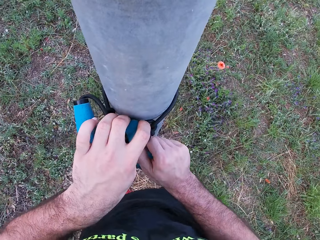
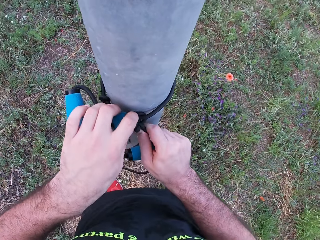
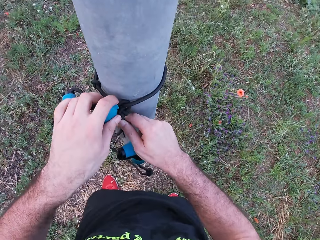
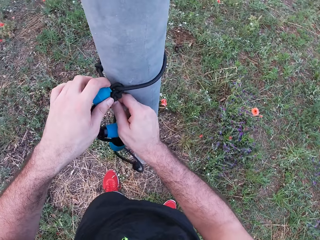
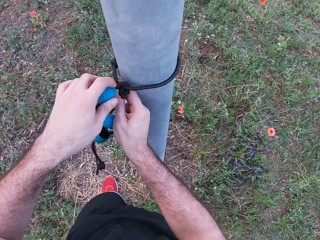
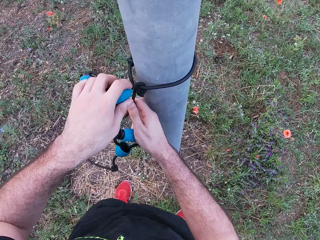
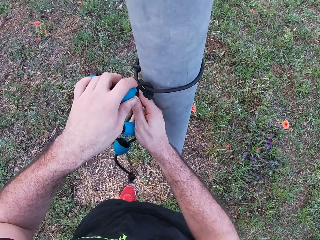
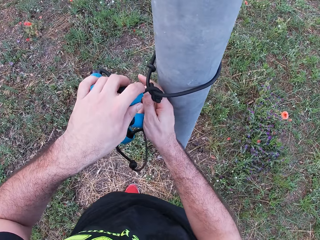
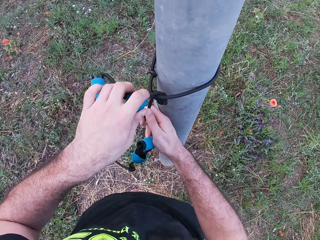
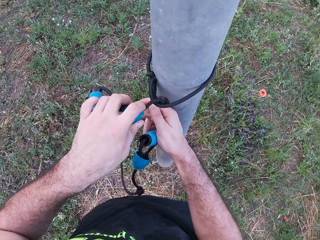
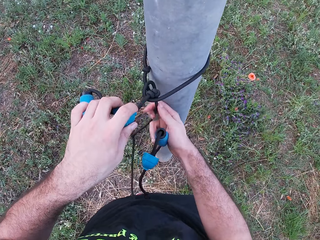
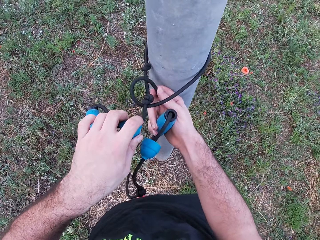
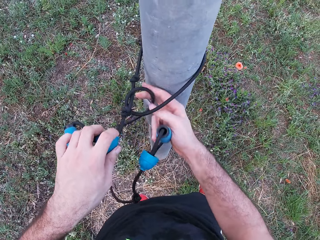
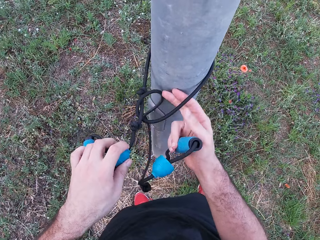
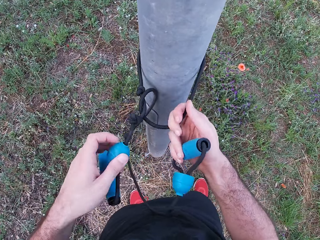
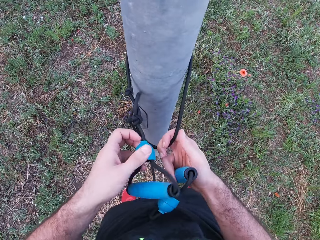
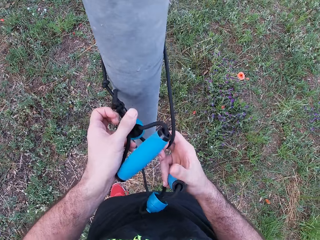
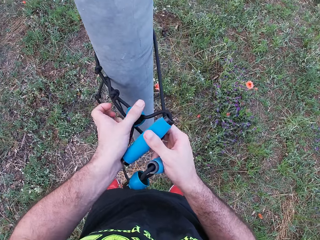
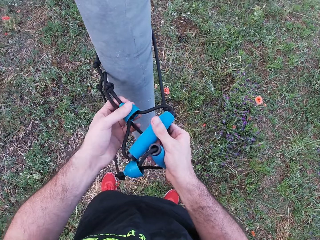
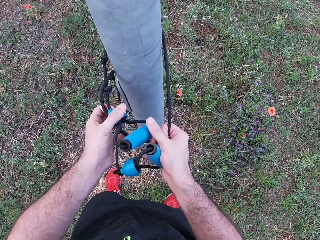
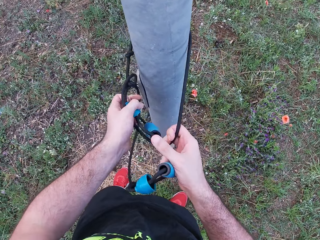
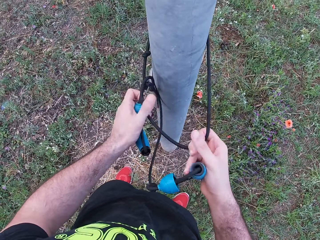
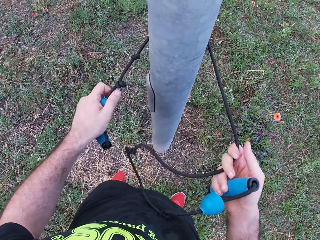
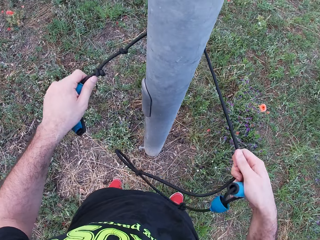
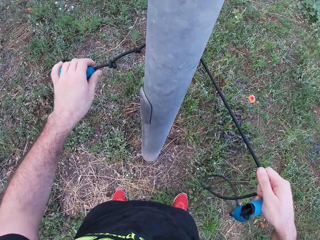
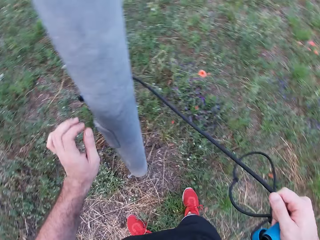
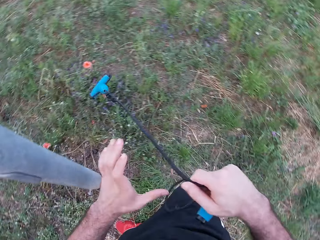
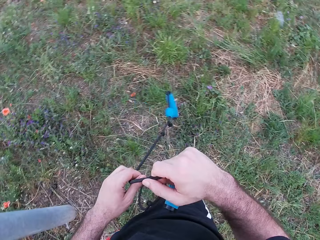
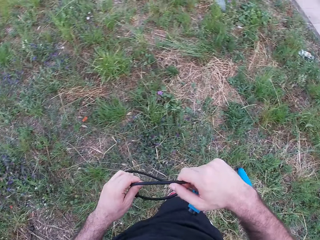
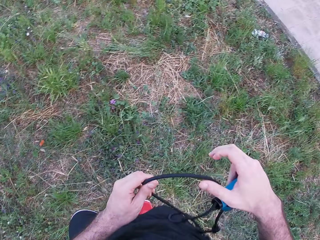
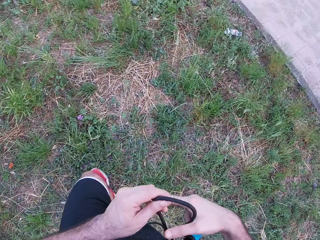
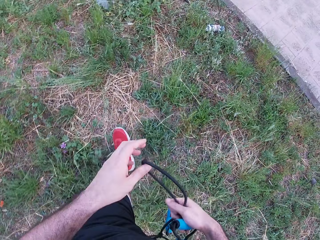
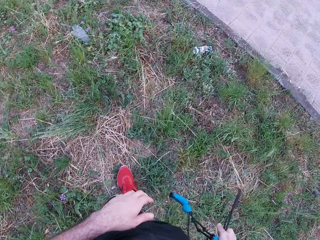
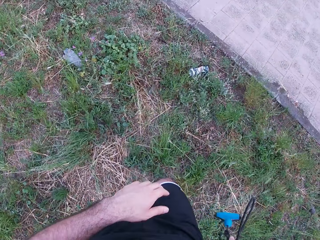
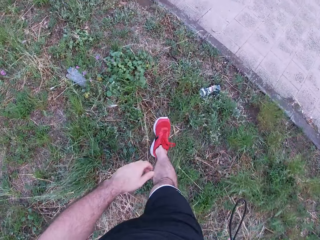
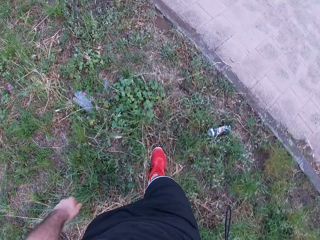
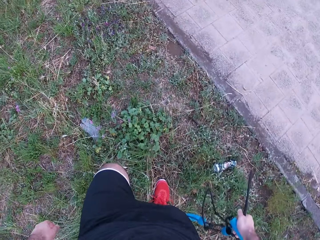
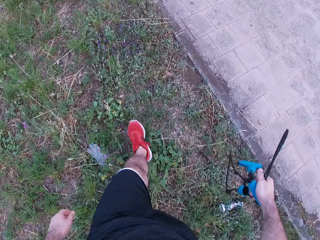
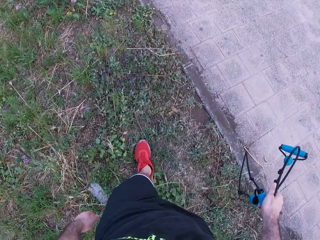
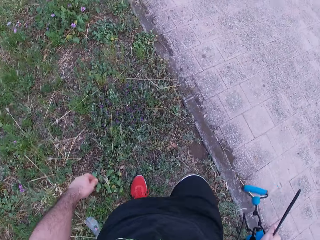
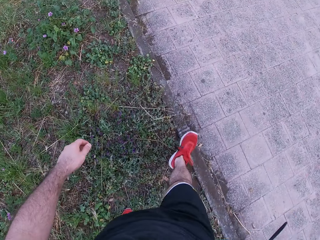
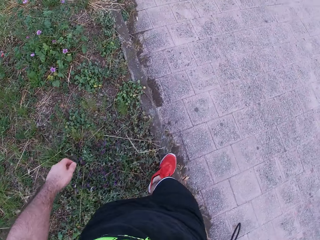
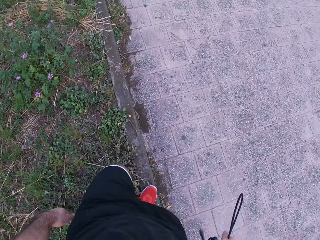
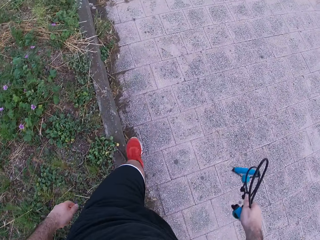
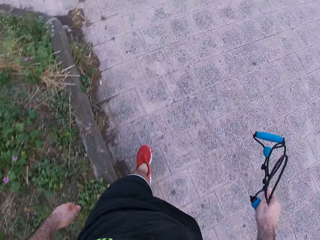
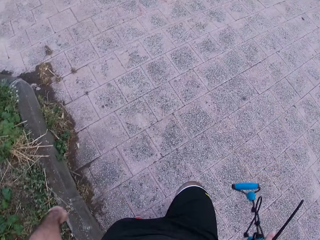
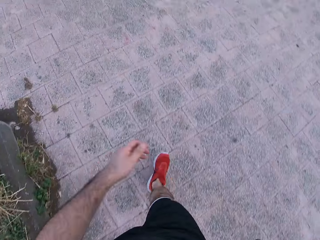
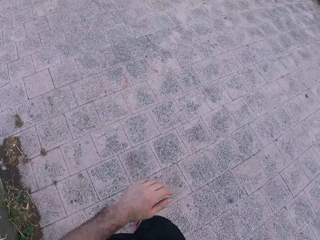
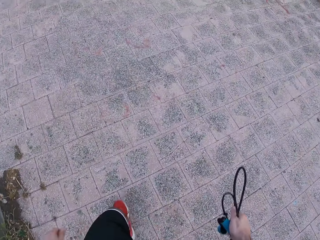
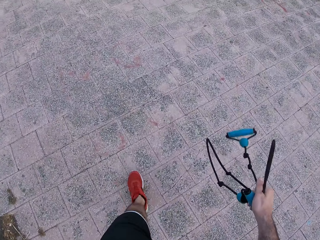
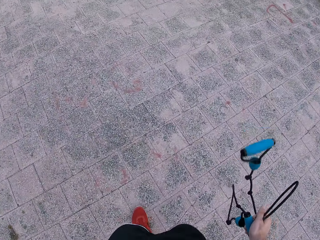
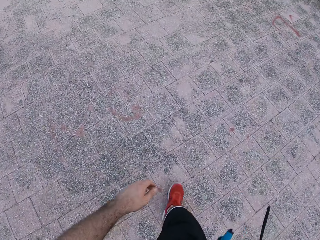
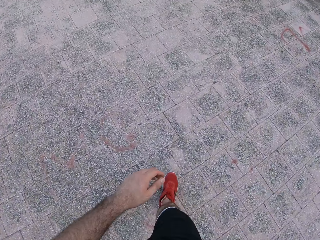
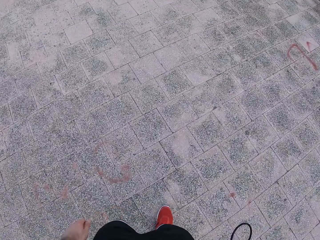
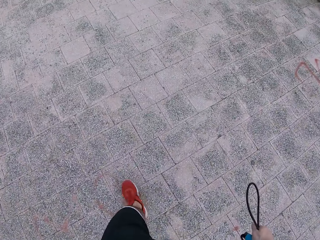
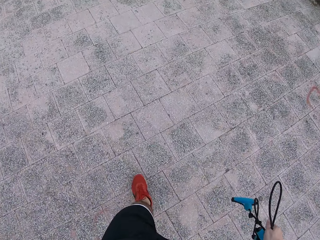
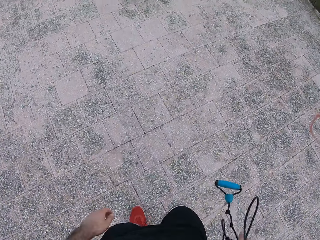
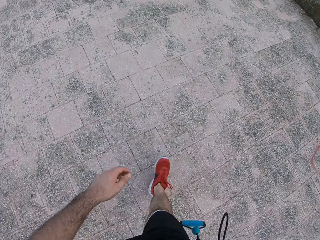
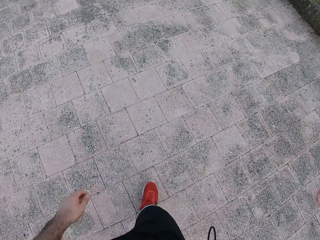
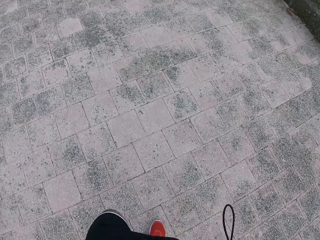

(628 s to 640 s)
The camera wearer unwraps the rope around the pole. They move both hands. They walk around untying. They walk towards.

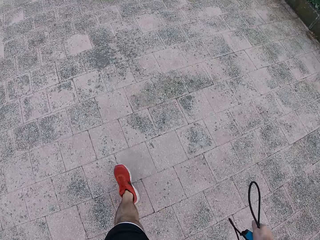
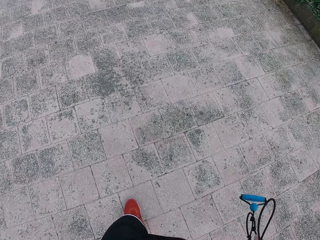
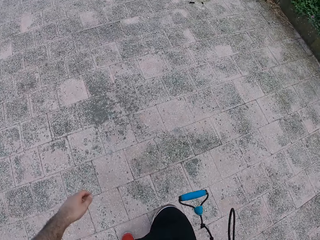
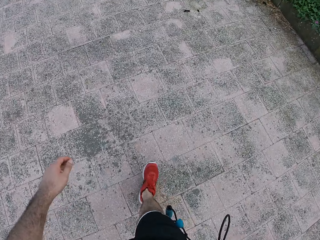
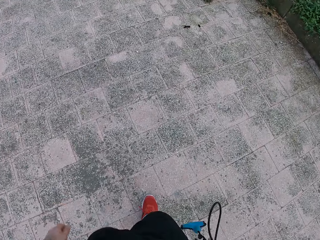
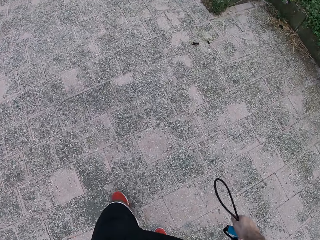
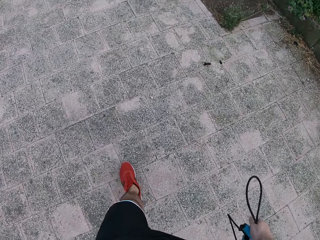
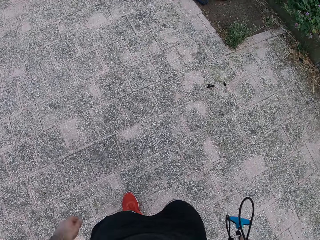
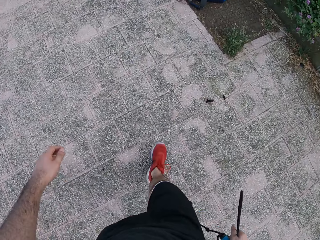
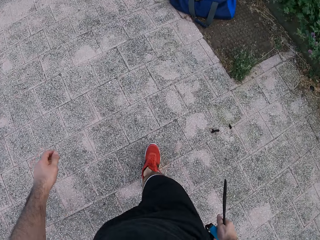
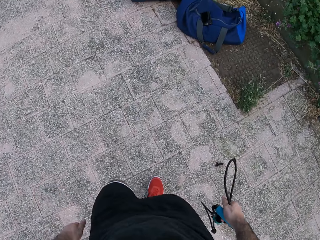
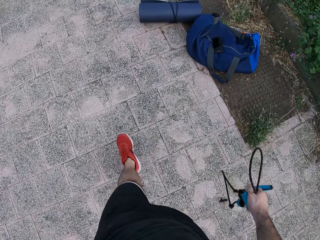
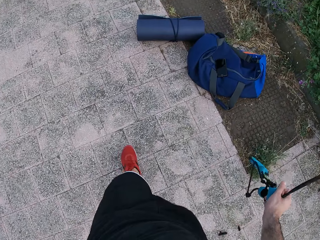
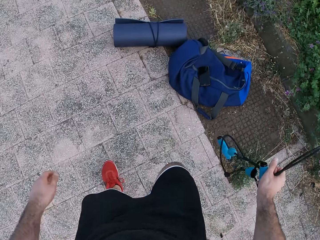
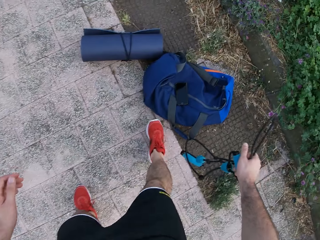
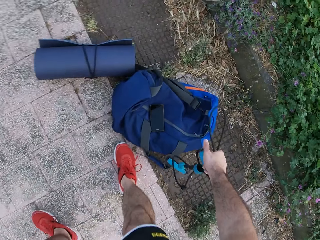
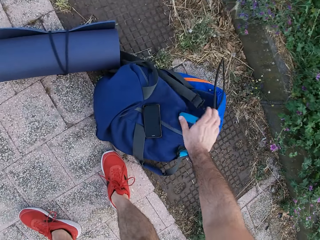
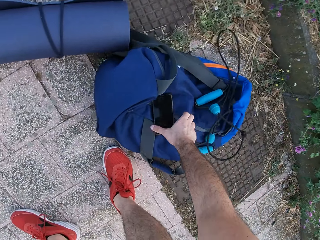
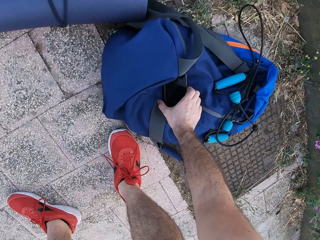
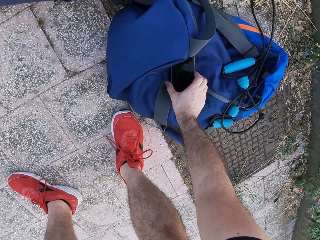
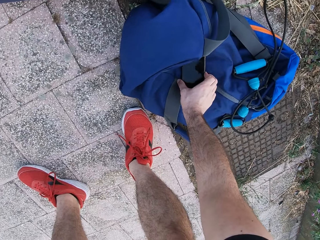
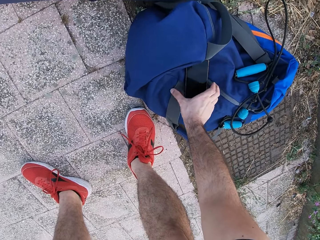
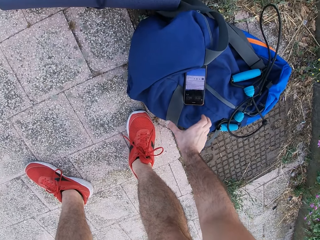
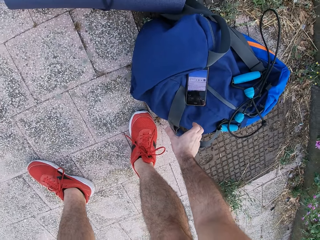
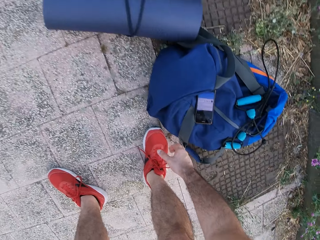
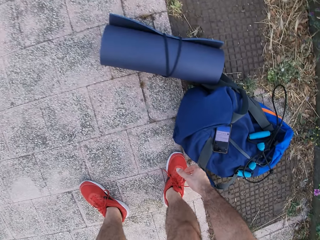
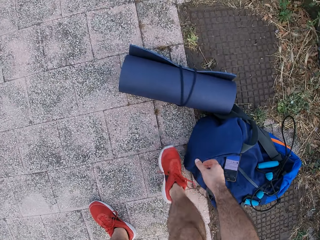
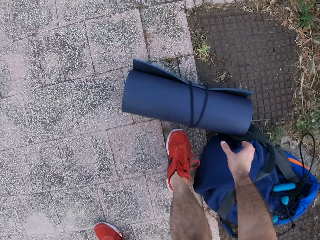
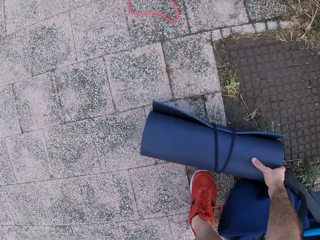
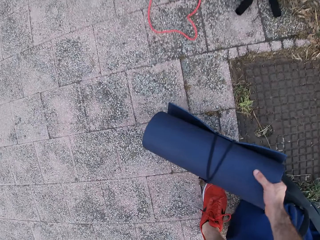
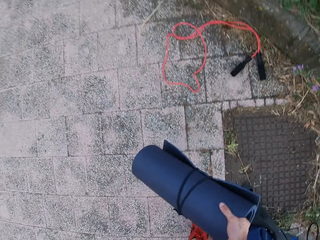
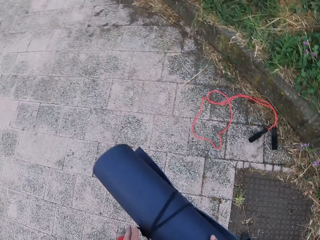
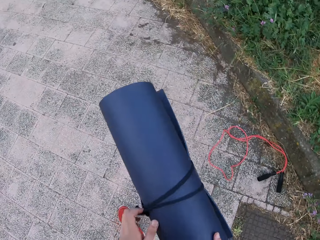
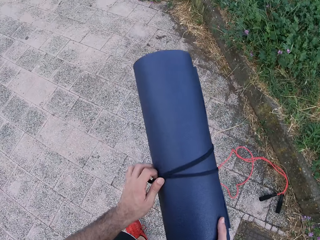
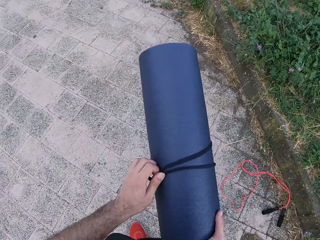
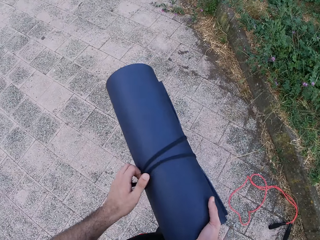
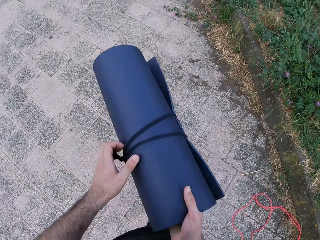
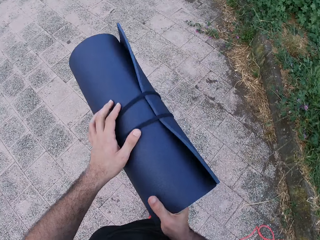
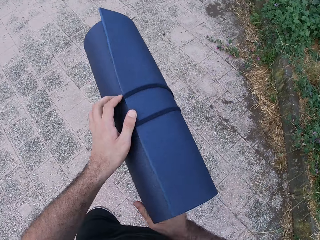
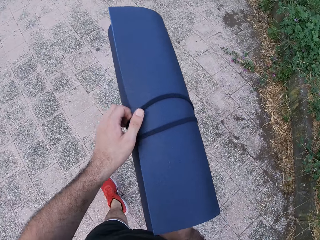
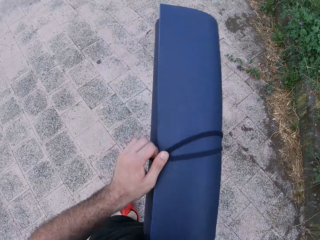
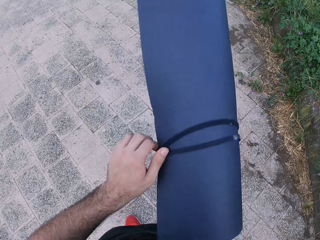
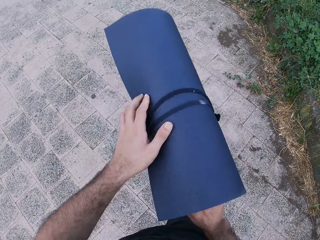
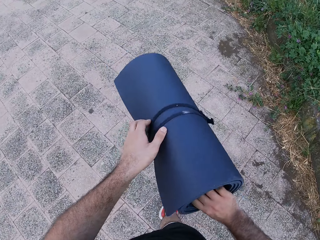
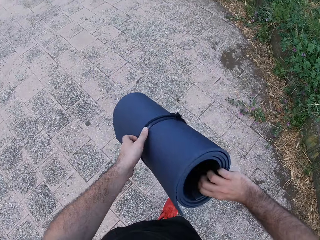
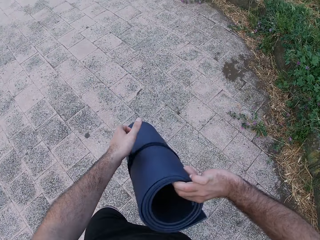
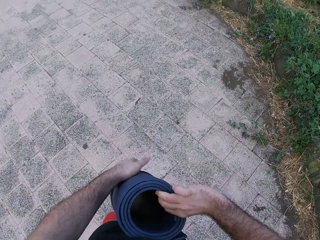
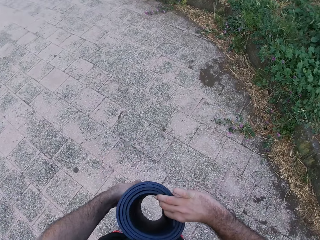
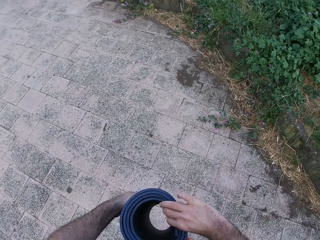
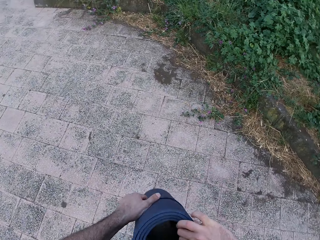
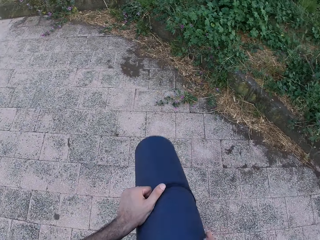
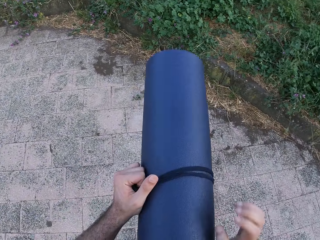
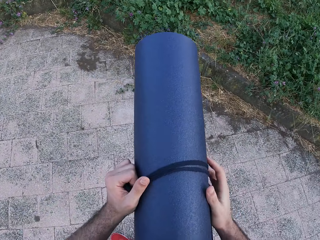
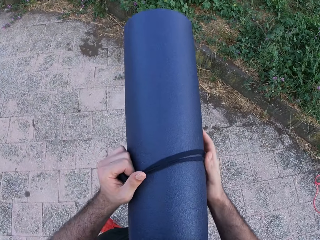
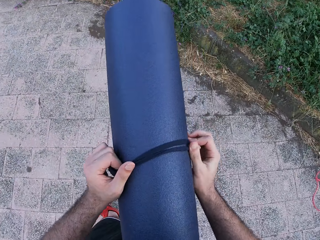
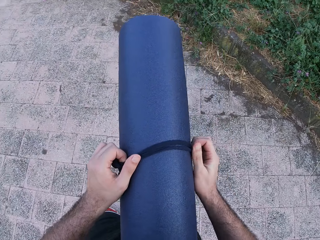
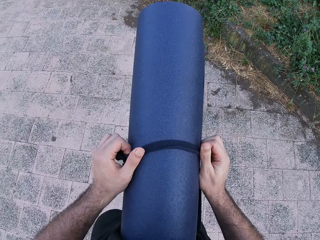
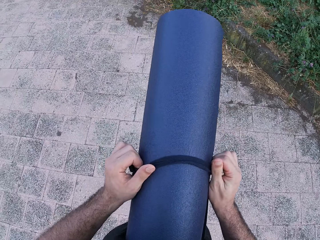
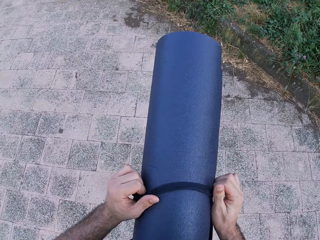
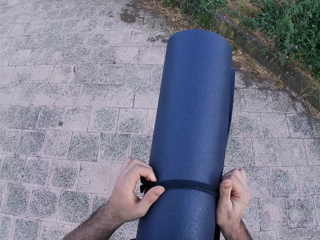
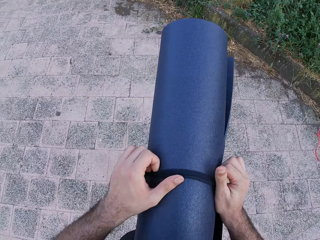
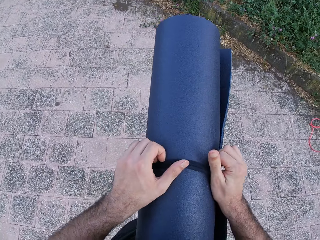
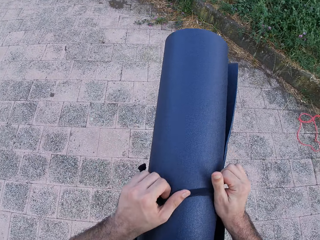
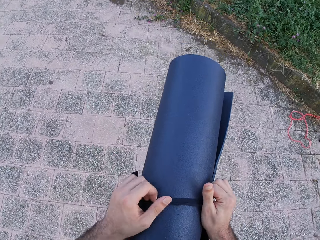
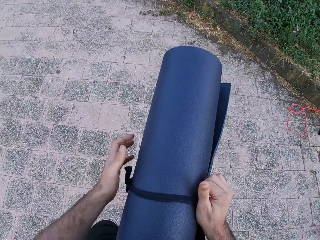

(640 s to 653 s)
The camera wearer drops the rope upon a bag. They press the phone. They move the right hand. They make a step. They pick up a yoga mat. They walk around. They pull a rope on the yoga mat.
